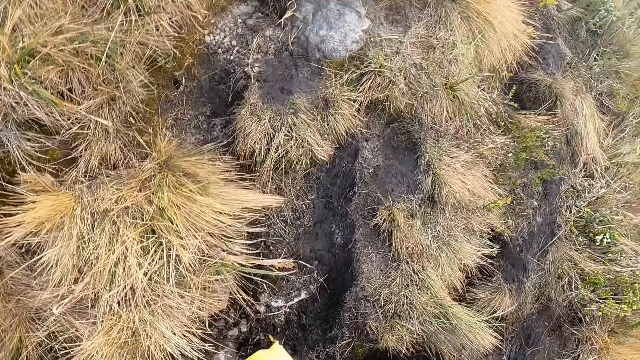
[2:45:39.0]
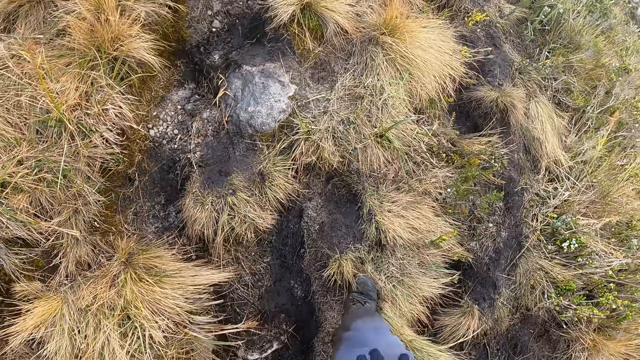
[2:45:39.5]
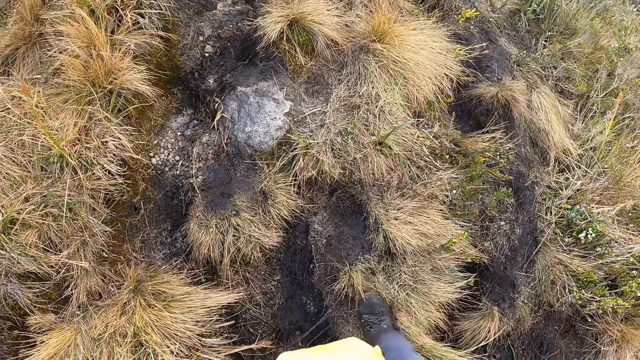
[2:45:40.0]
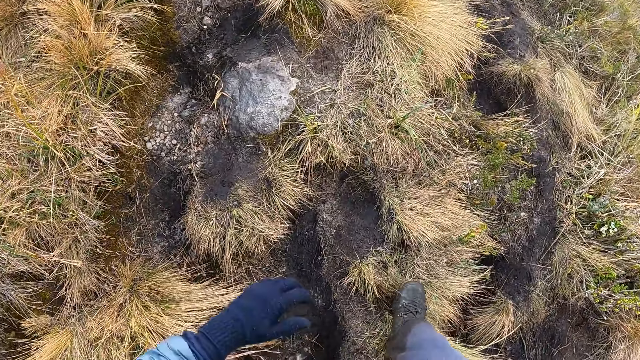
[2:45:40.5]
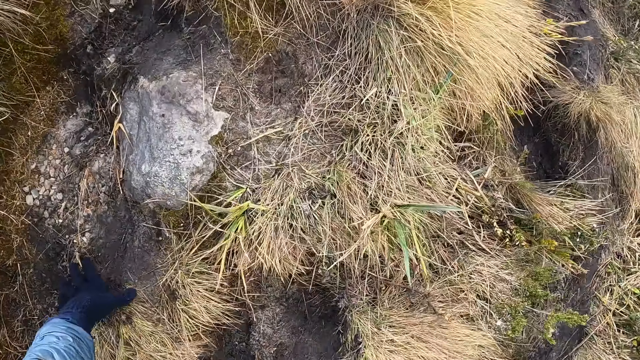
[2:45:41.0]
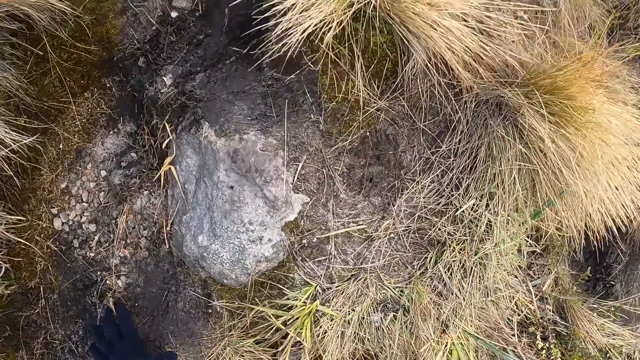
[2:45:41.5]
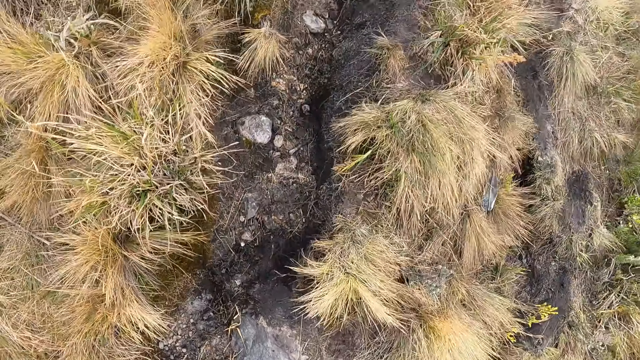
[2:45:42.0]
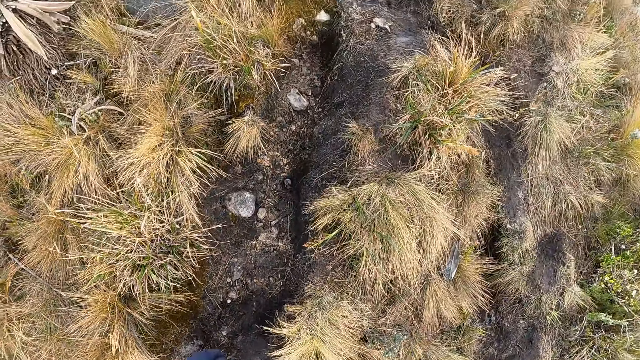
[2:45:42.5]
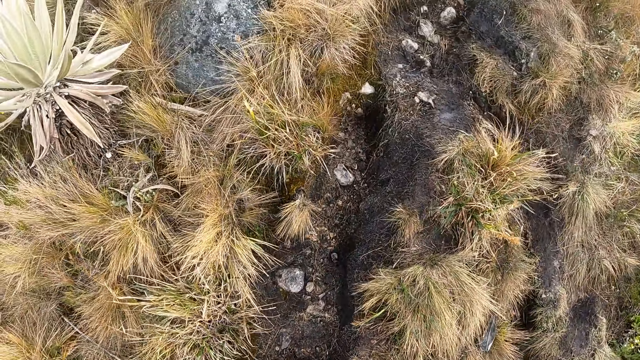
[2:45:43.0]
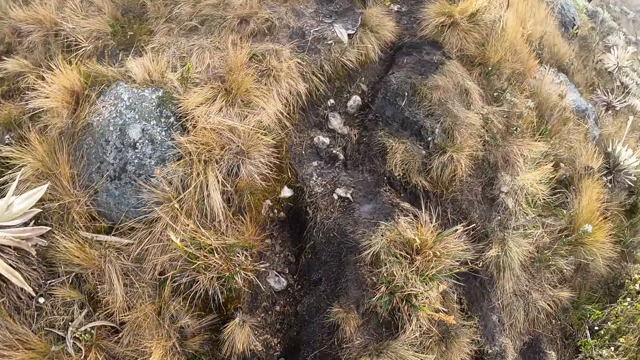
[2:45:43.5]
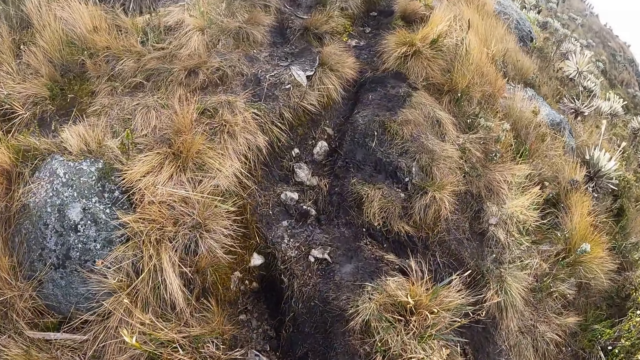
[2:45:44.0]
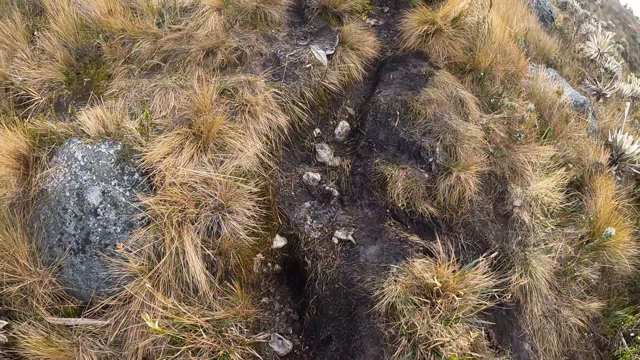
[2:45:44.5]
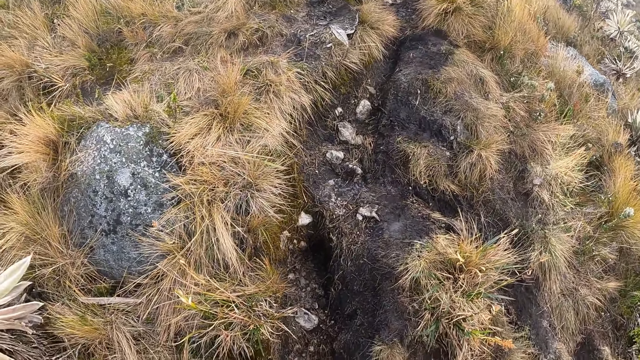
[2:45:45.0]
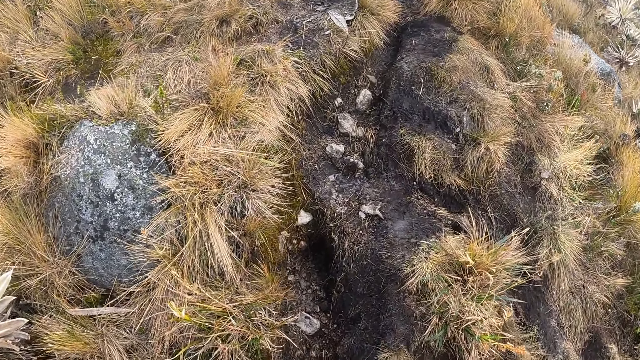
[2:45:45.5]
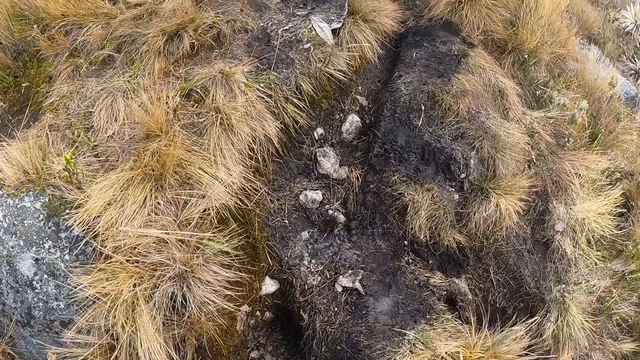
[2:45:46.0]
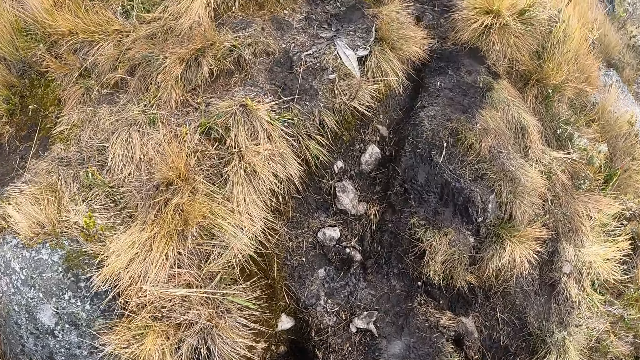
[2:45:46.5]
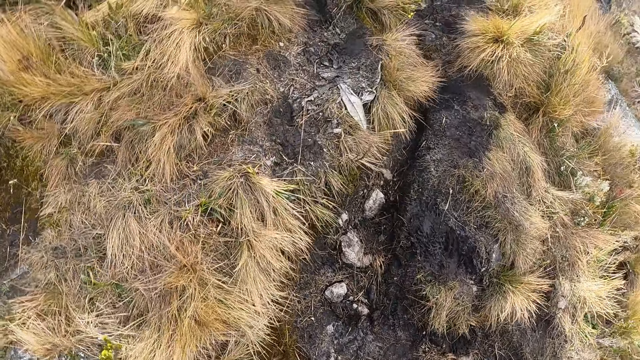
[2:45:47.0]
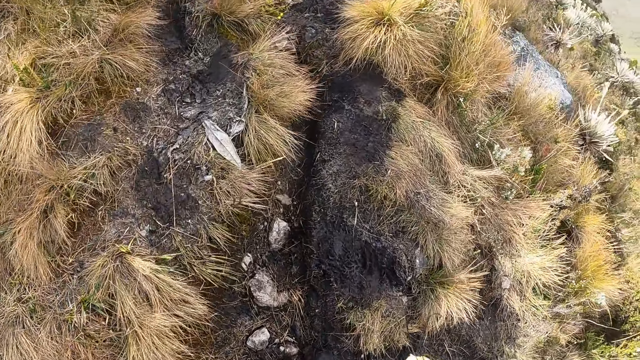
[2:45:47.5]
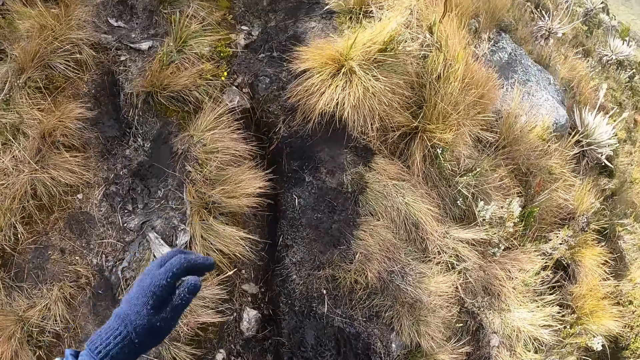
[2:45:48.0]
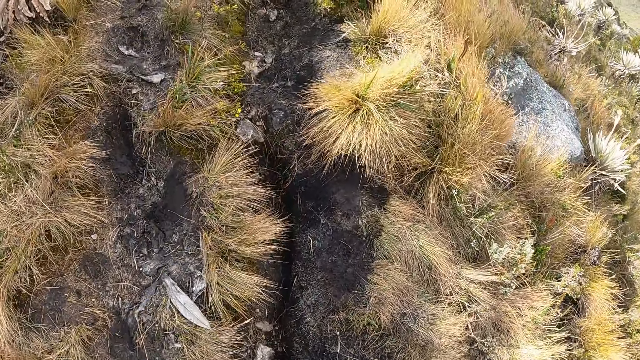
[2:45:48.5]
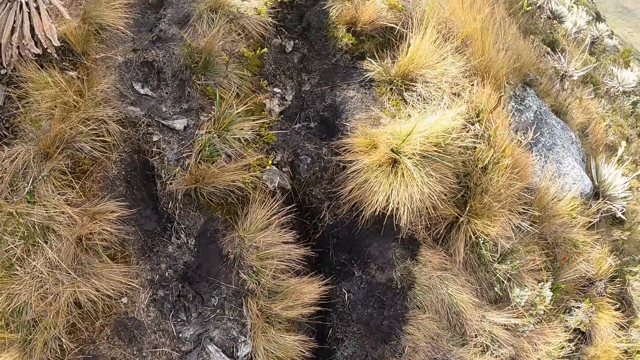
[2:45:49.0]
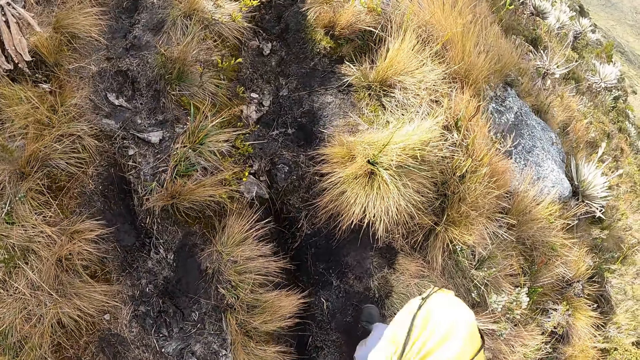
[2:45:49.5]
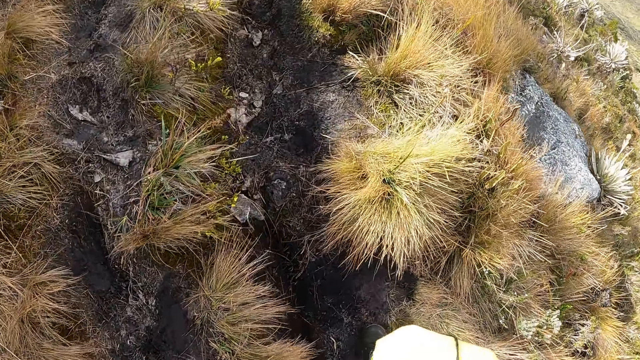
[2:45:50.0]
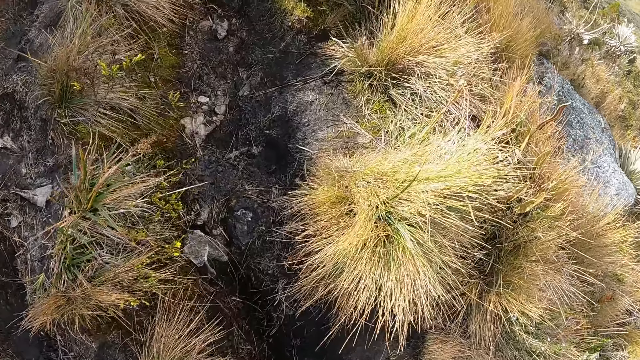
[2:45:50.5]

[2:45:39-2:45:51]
The camera wearer touches the ground. They walk around. They climb up the mountain. They move the hand. They walk around.

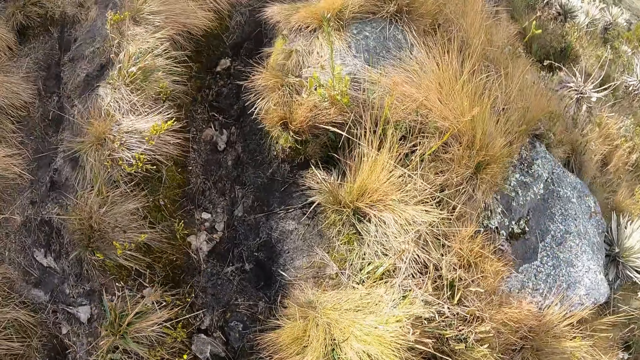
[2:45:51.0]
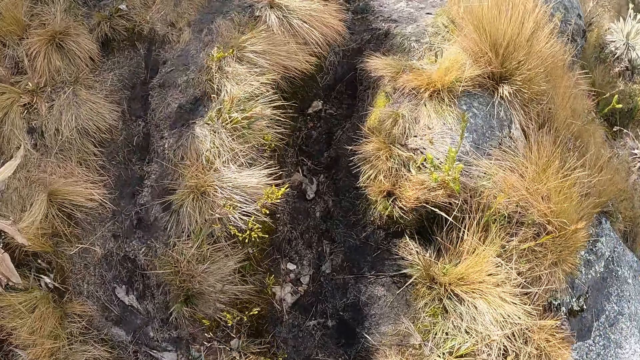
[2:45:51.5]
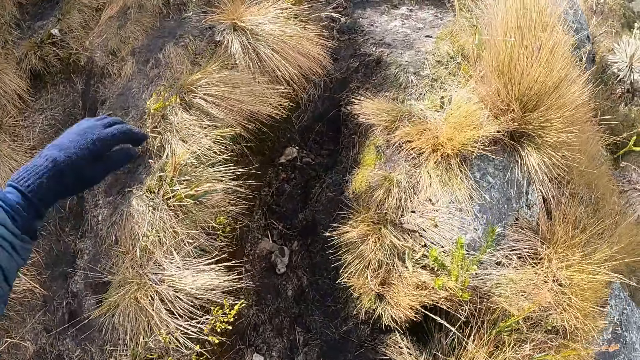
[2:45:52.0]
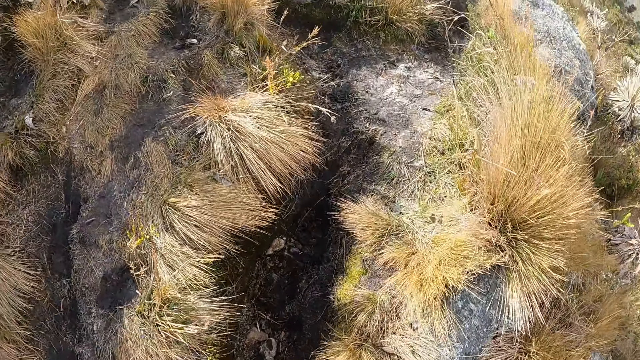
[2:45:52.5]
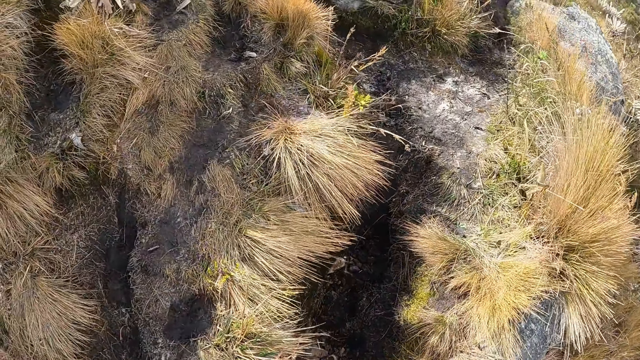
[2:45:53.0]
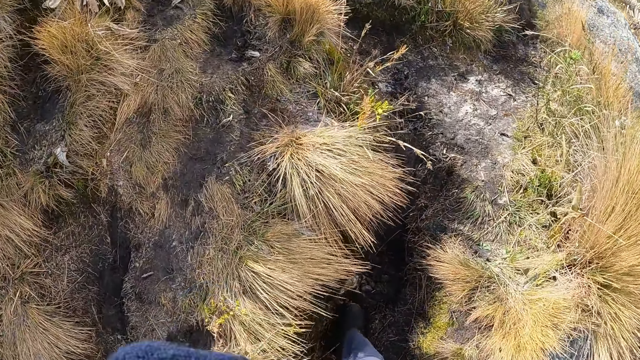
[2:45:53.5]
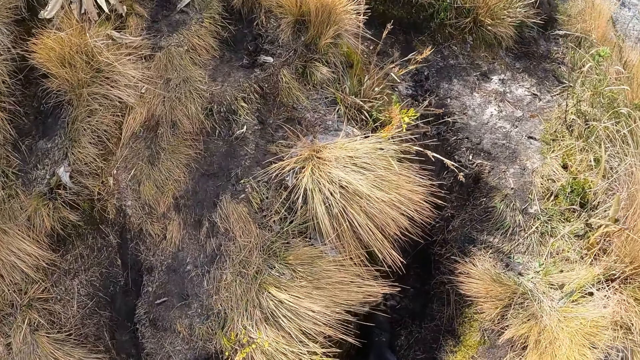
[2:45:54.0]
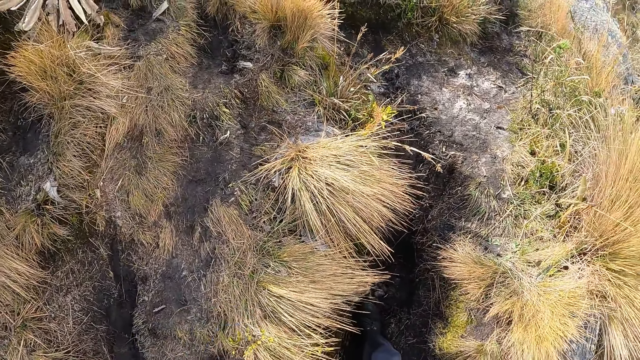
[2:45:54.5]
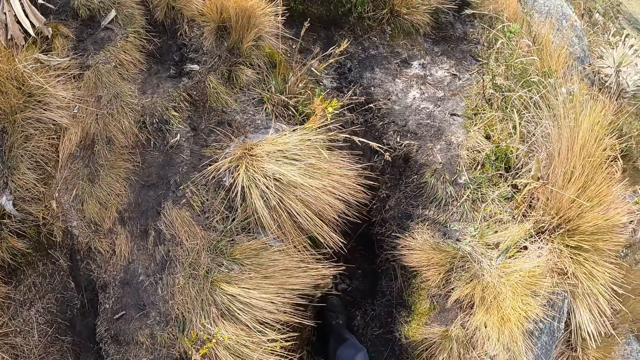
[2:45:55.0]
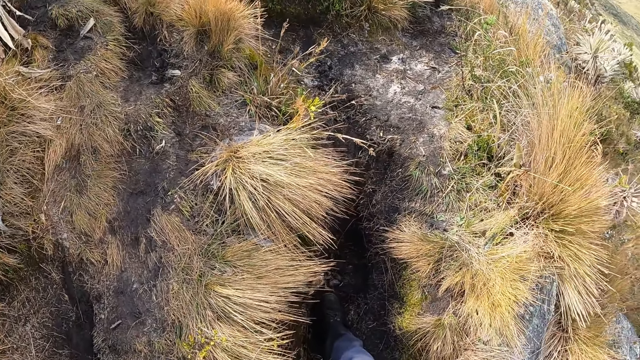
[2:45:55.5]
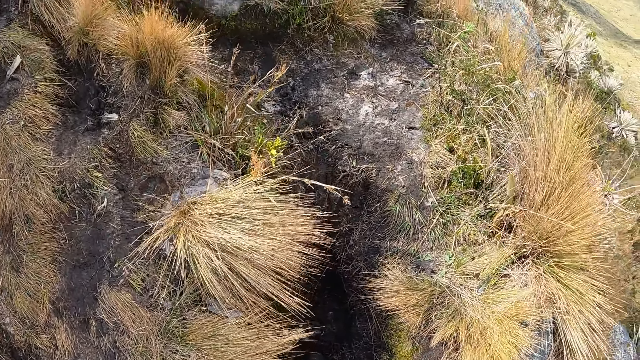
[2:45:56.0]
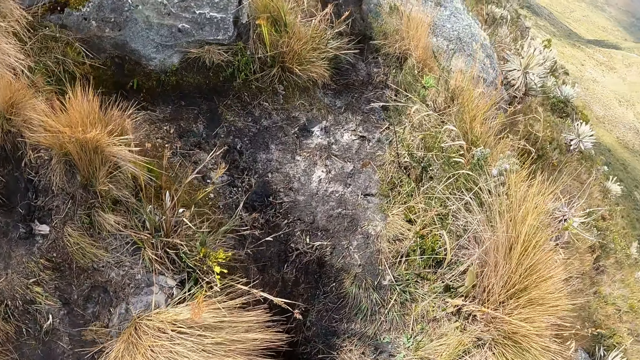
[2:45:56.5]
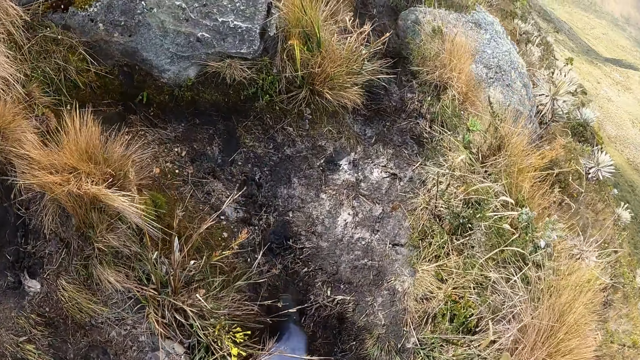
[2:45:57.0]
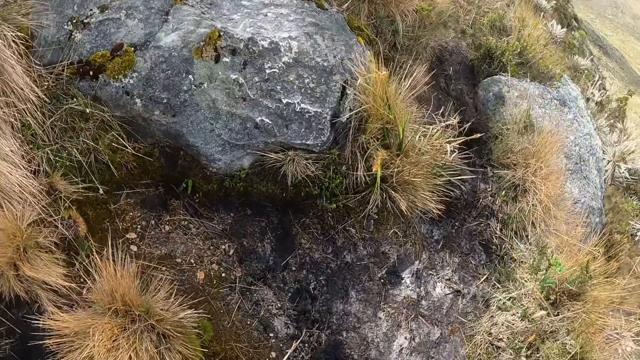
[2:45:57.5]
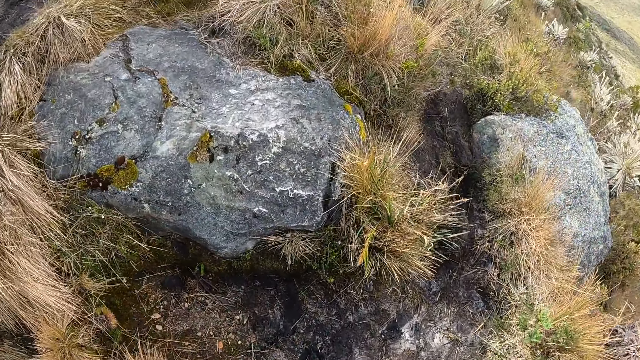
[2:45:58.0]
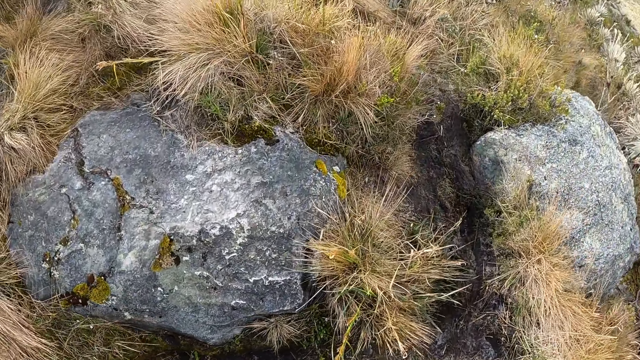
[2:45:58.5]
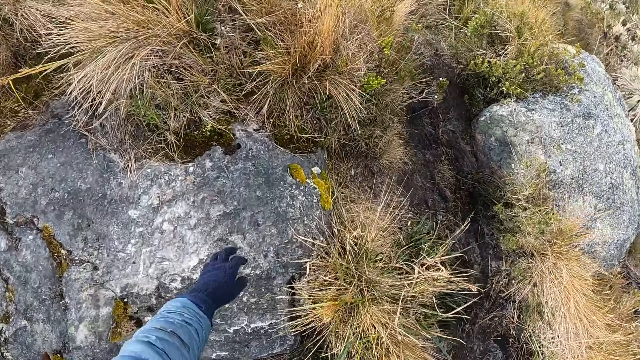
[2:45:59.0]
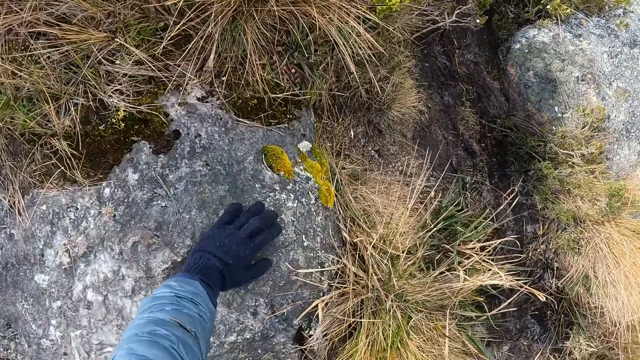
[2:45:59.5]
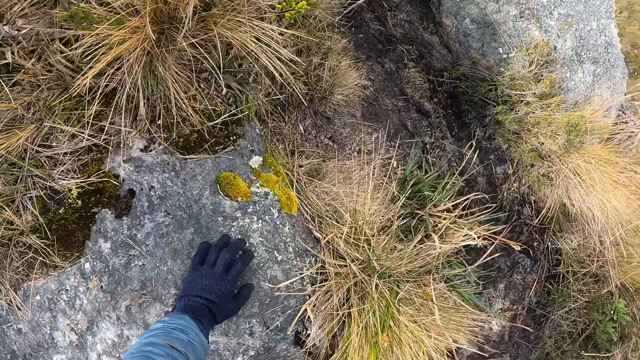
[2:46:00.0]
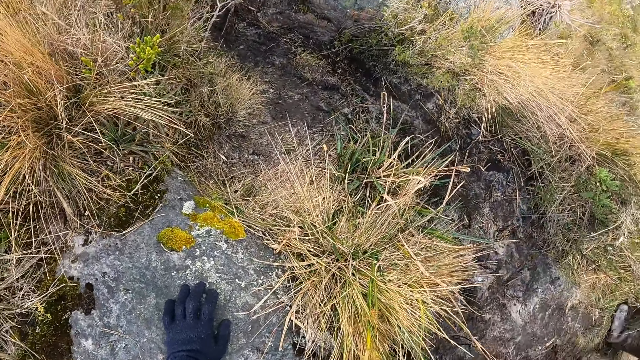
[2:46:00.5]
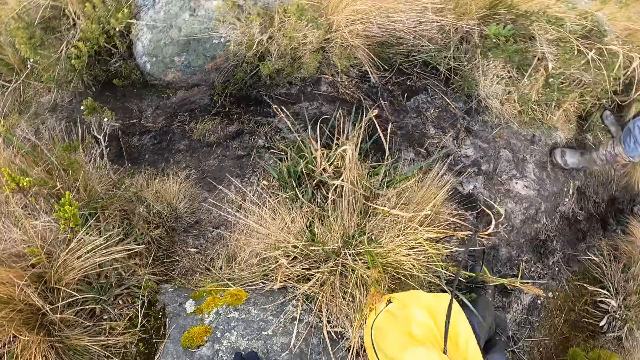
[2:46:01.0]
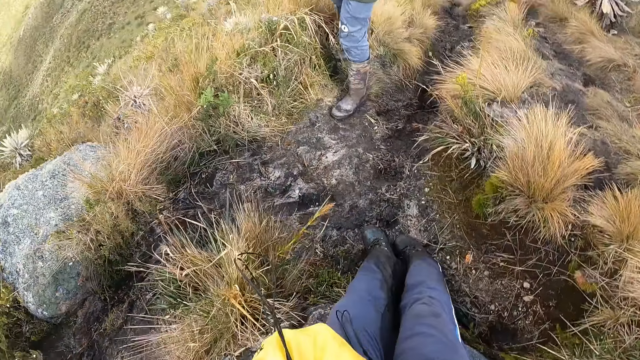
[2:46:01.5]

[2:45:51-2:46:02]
The camera wearer moves the hand. They look around. They move the hand. They walk around. They touch a rock.
